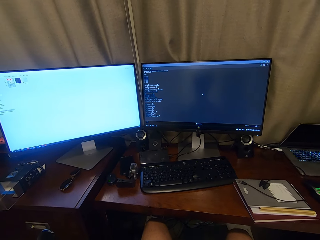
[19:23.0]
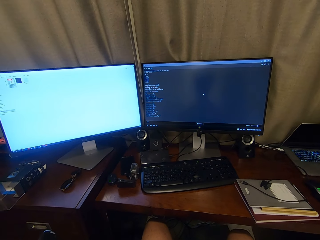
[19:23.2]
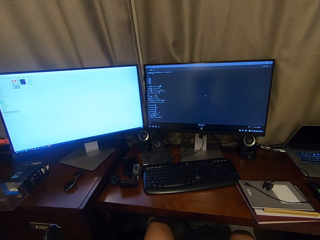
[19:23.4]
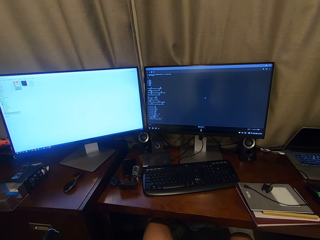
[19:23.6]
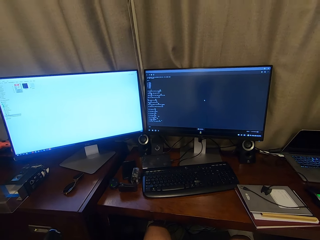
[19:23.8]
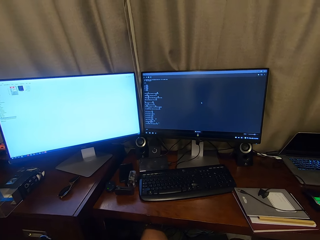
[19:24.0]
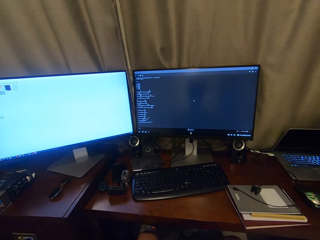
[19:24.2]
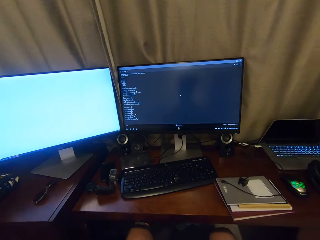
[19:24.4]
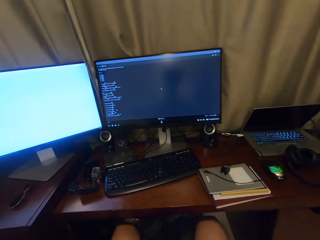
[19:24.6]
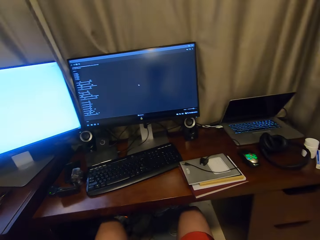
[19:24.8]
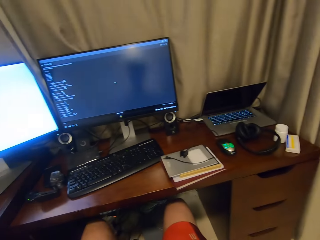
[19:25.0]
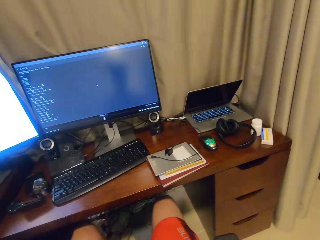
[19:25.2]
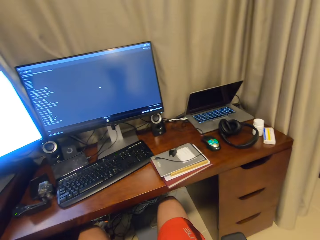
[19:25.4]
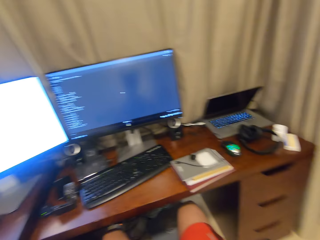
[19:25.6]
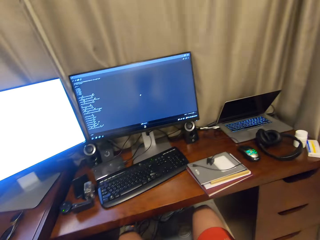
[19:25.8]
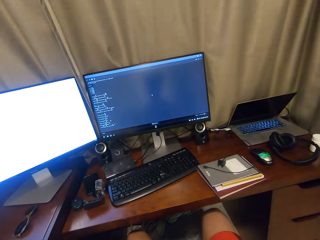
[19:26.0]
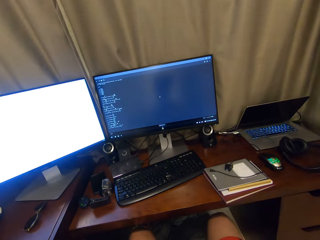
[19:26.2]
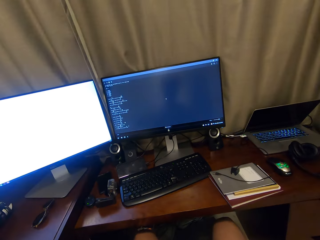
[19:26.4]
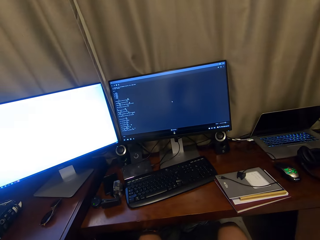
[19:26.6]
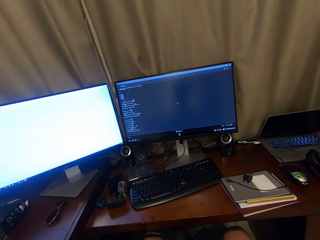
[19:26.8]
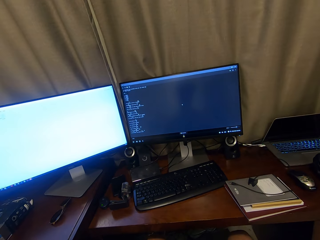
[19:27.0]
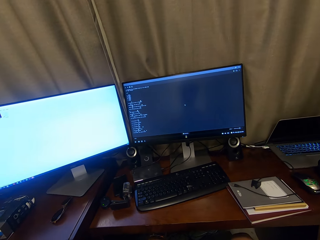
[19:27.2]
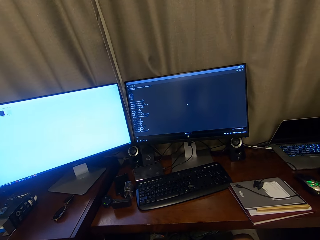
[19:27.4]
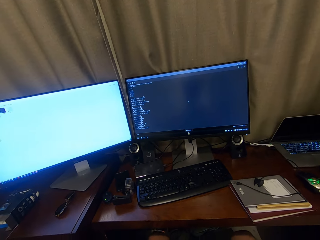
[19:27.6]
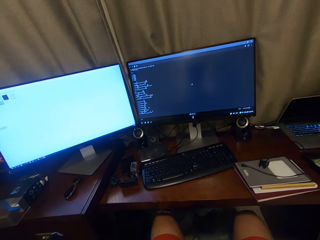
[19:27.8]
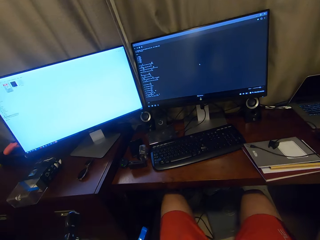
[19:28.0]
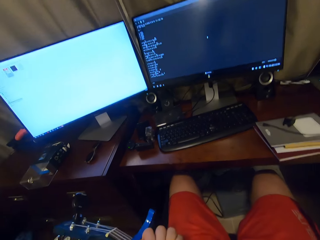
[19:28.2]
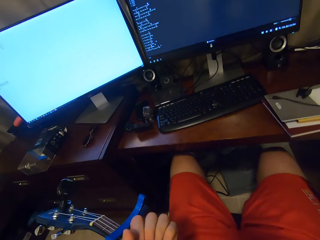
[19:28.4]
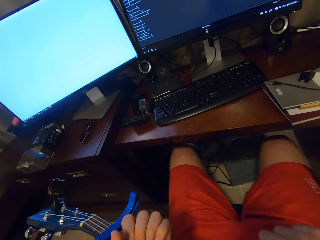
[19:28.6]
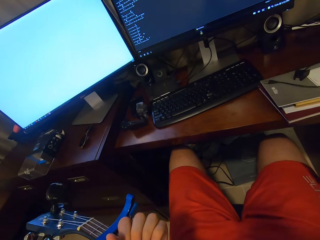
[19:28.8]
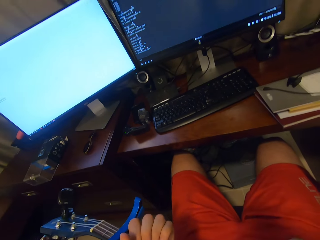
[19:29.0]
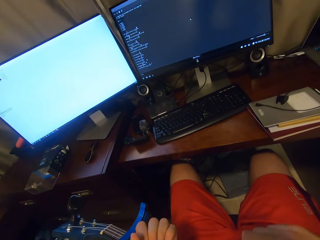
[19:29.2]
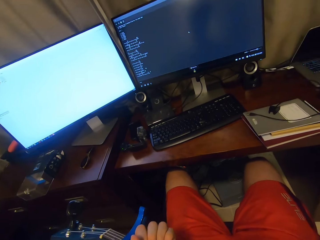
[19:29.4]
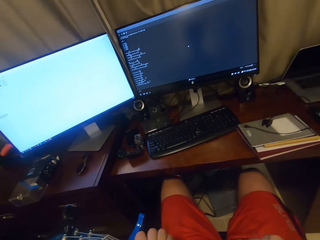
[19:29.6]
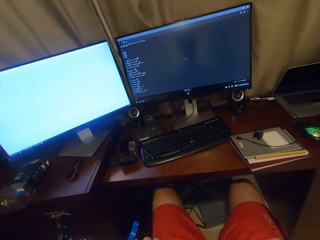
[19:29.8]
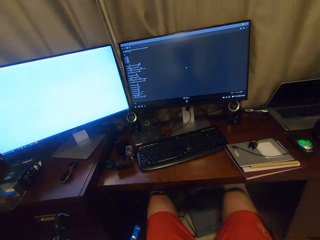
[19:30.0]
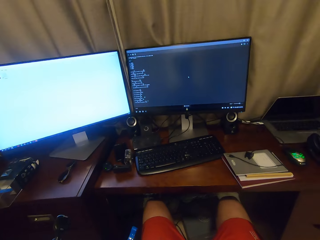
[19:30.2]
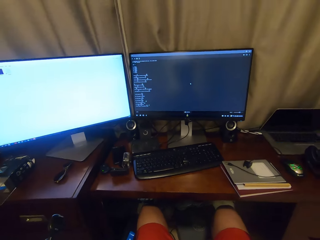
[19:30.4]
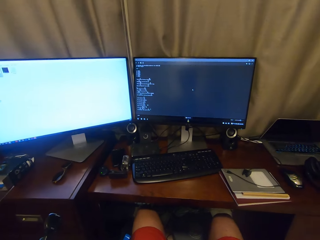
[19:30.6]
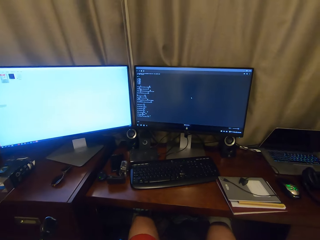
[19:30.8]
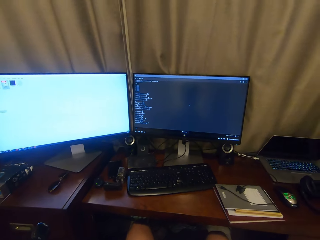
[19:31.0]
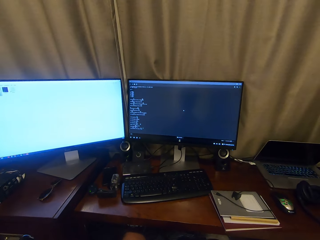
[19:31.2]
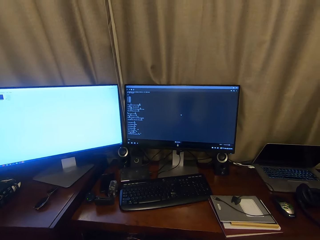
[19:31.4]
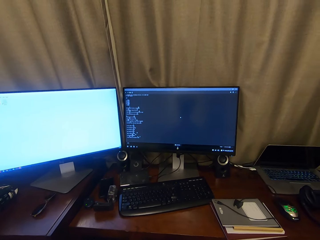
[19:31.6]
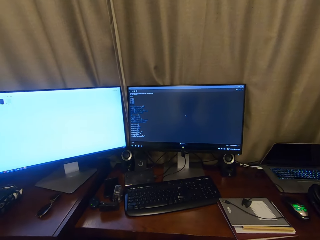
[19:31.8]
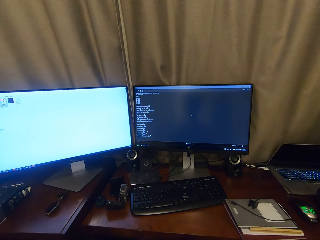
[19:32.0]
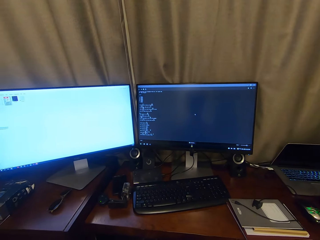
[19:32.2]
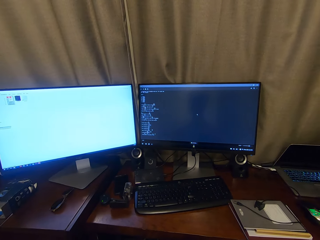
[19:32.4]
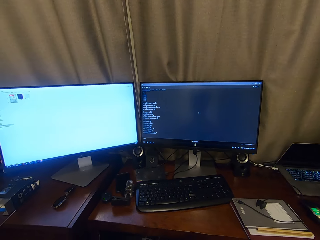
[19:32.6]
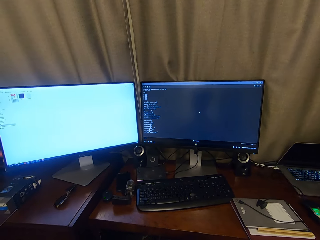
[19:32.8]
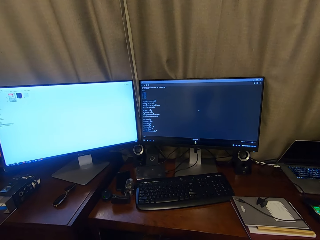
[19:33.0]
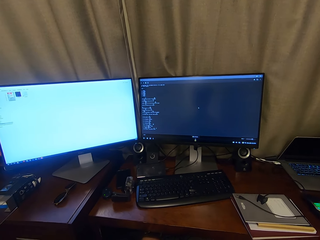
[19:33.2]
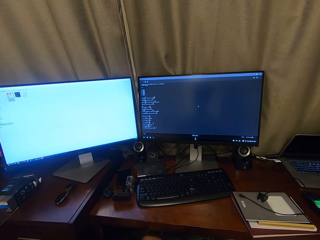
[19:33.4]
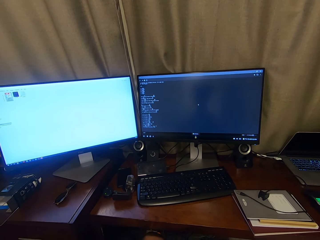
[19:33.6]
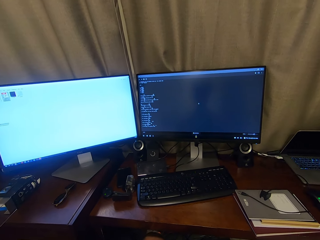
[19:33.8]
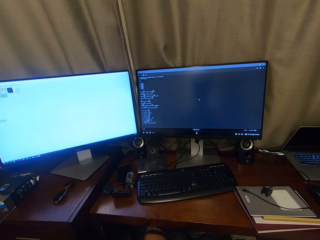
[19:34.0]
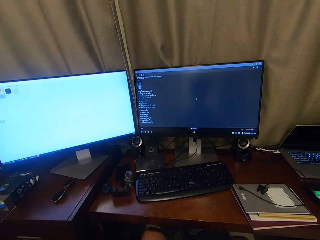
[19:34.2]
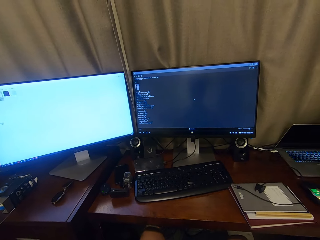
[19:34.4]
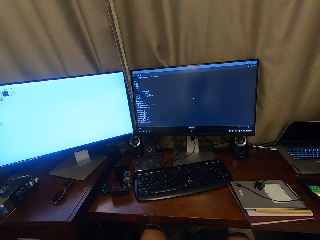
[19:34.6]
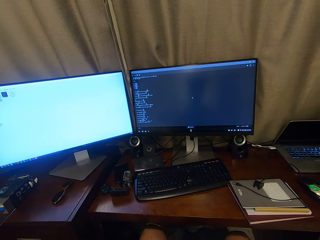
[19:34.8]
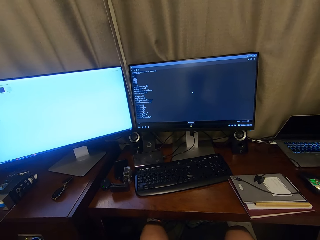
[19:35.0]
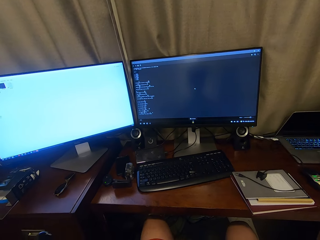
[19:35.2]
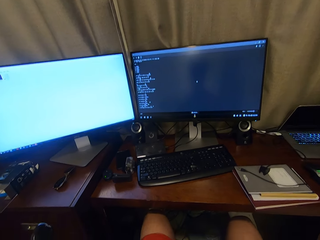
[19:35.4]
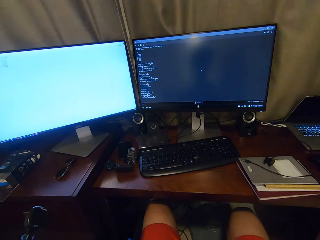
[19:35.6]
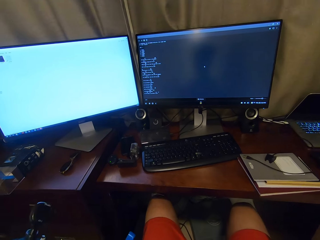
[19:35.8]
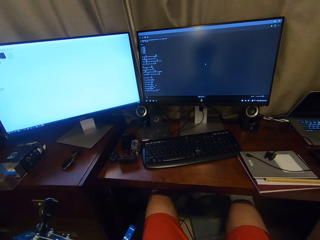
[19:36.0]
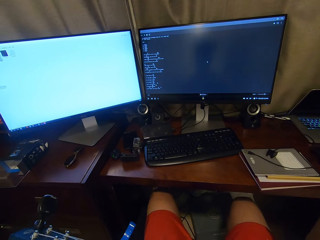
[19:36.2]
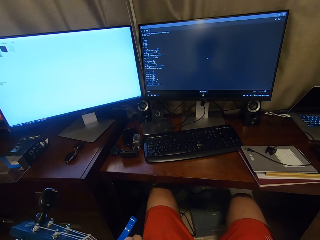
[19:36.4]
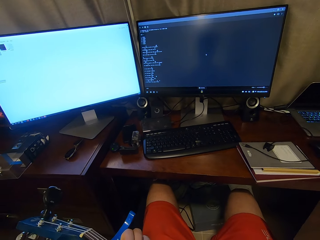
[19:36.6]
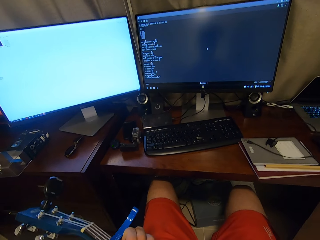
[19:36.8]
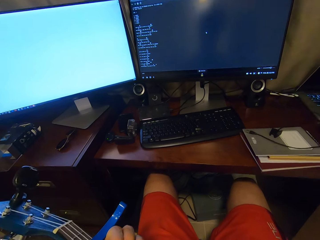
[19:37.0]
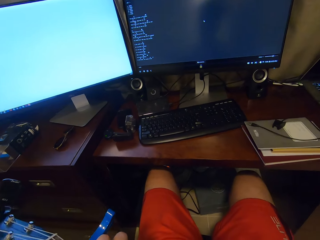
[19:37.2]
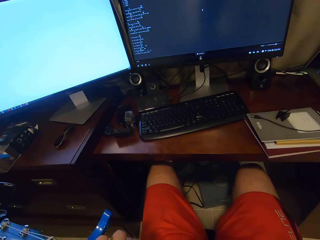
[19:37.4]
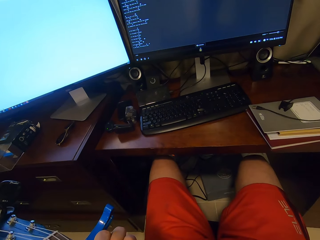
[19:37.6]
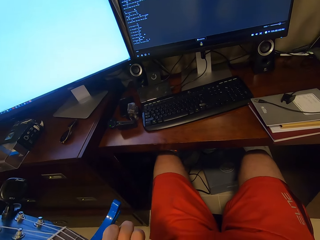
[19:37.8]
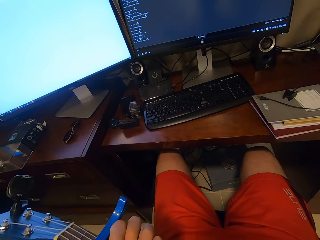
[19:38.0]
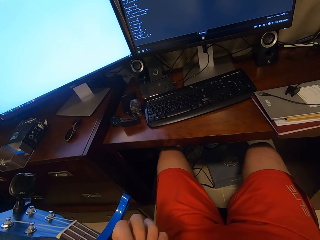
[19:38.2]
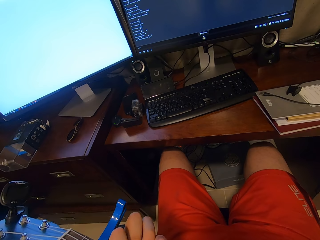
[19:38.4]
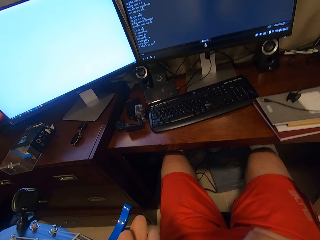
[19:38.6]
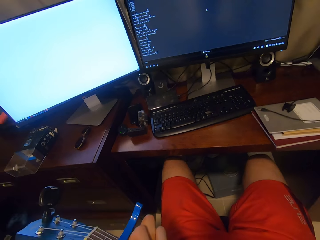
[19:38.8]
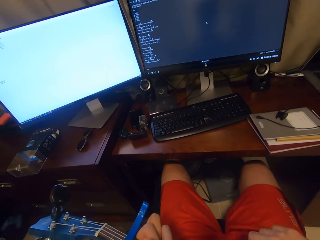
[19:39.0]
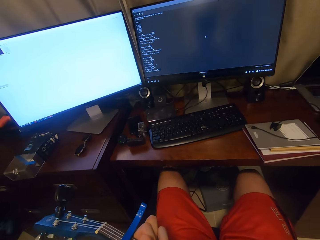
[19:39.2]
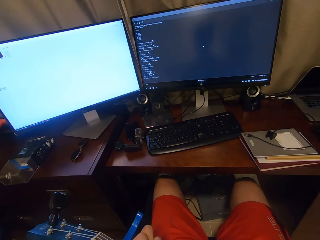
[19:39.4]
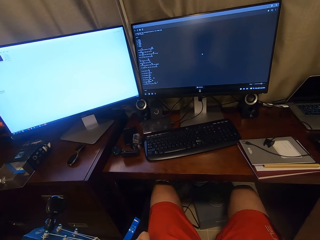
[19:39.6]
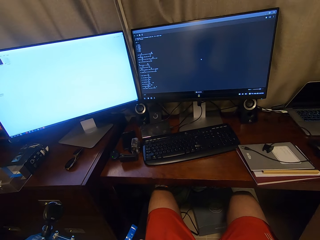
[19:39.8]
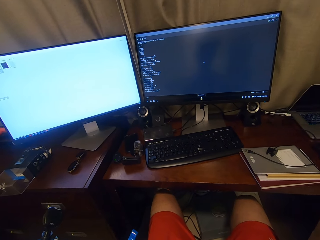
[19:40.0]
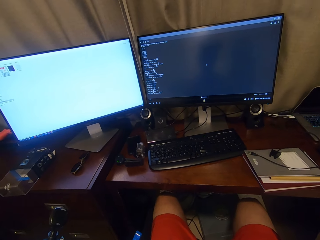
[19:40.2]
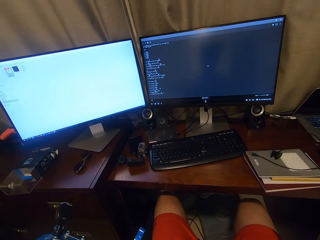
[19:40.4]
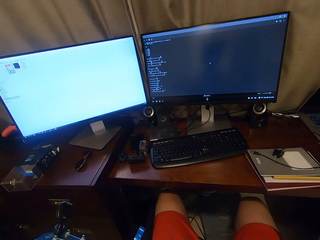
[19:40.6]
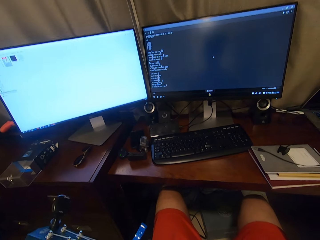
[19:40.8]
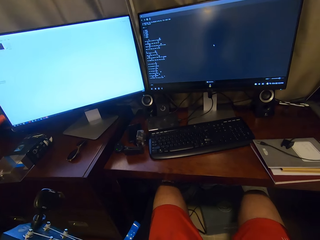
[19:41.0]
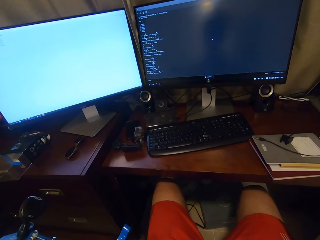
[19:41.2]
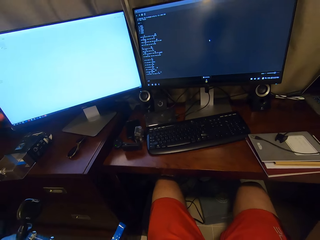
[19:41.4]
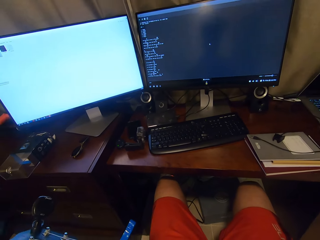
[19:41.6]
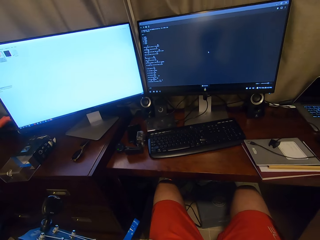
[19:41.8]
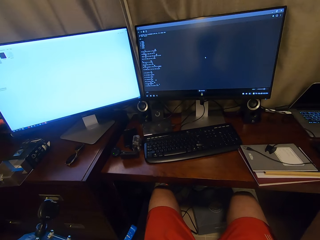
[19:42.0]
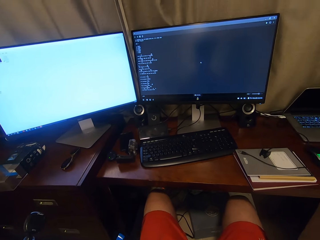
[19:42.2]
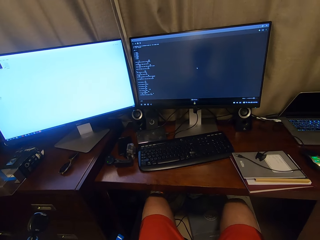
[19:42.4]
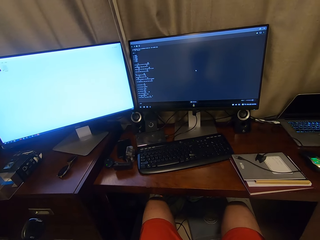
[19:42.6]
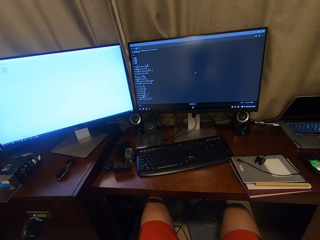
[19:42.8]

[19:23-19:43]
The camera wearer looks around. They play a guitar. They play the guitar.

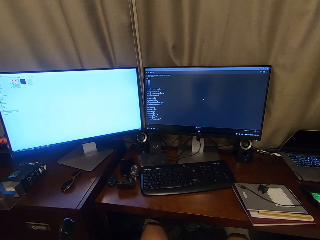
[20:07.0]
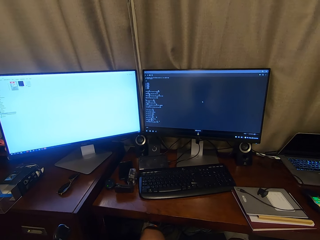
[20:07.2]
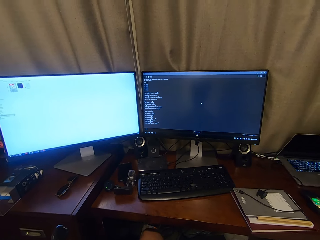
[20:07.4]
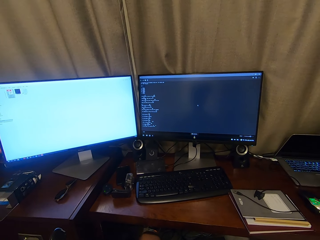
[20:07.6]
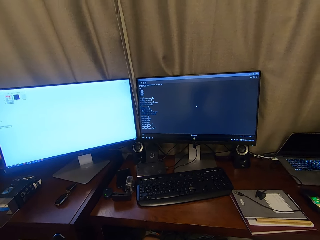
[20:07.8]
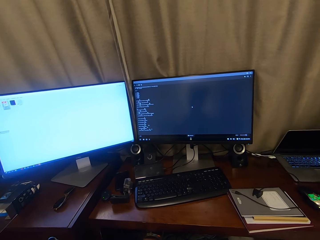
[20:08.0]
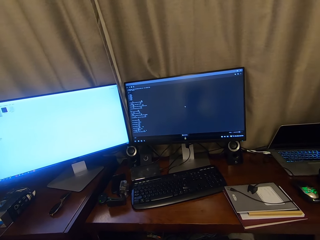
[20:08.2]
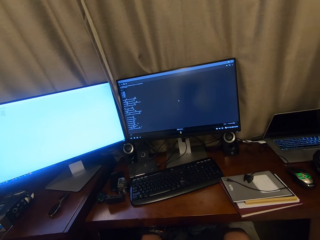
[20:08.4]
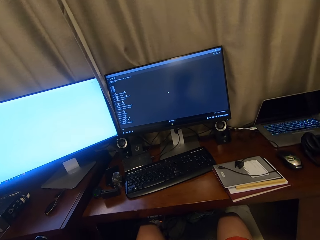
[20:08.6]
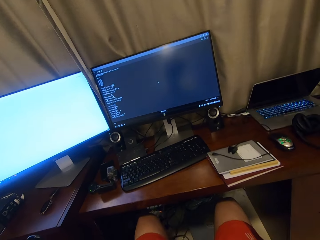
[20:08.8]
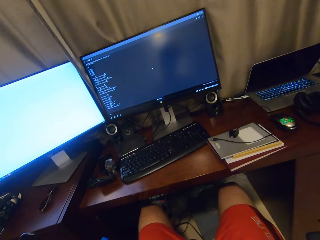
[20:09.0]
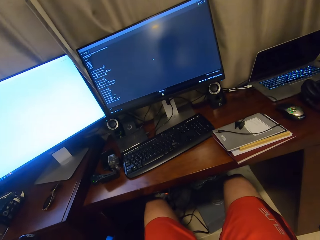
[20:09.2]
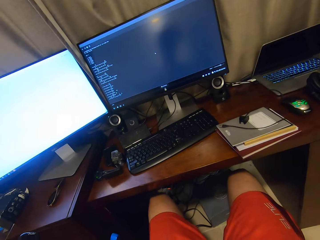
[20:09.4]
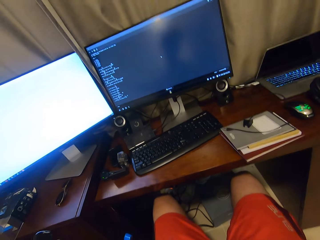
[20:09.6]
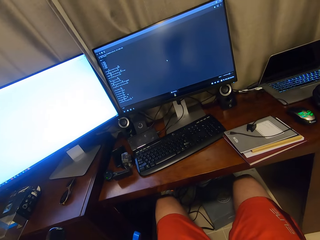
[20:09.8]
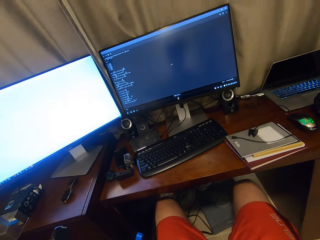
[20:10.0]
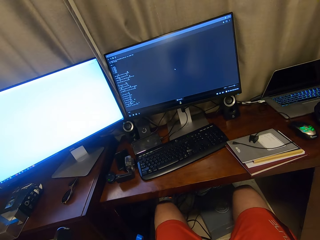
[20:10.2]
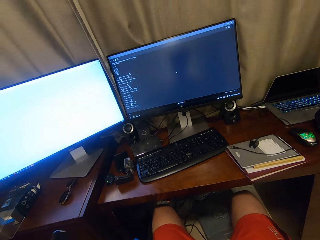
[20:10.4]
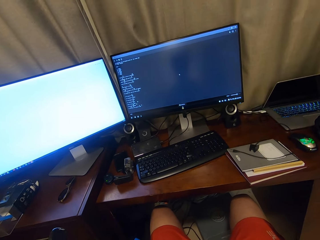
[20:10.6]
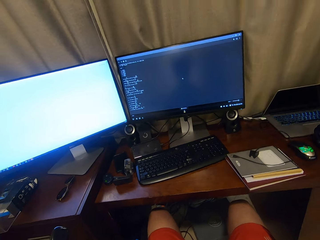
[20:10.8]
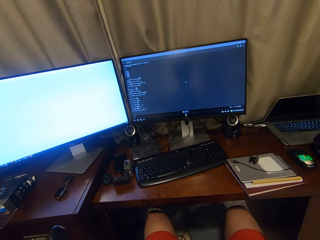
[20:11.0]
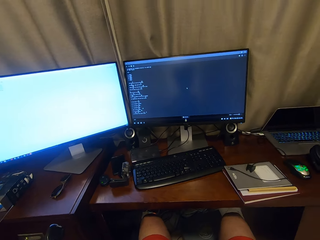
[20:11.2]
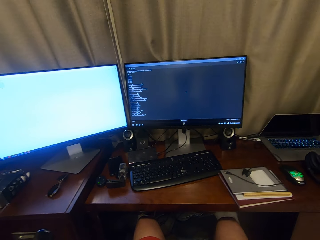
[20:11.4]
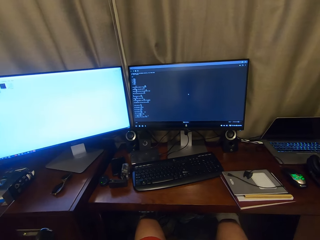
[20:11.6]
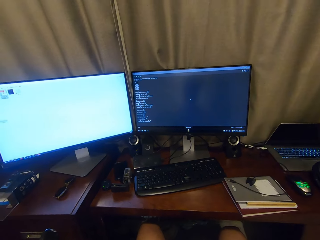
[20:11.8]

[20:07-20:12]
The camera wearer looks around. They play a guitar.
